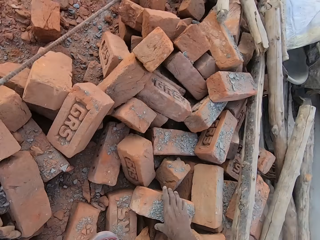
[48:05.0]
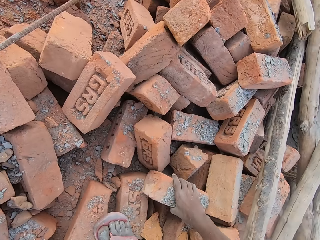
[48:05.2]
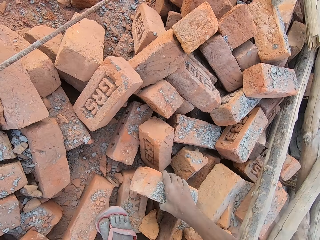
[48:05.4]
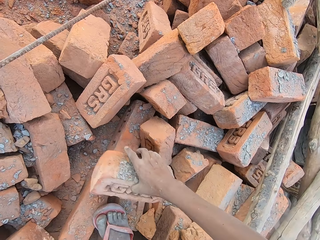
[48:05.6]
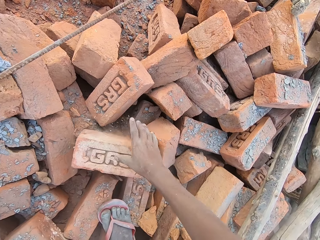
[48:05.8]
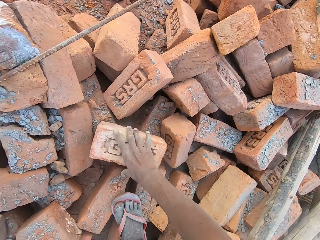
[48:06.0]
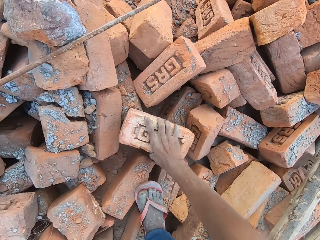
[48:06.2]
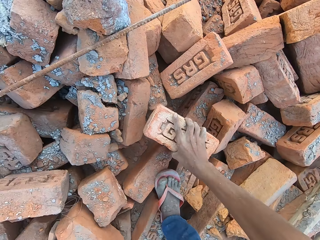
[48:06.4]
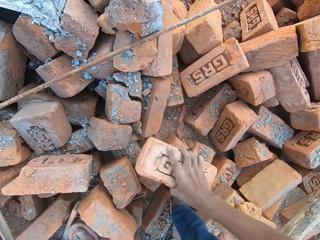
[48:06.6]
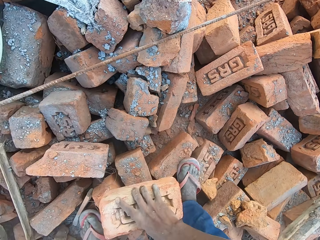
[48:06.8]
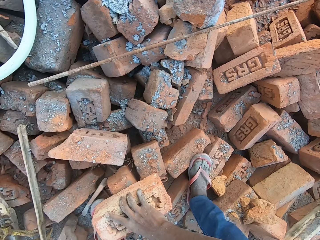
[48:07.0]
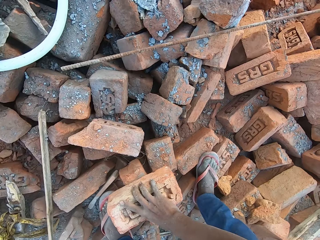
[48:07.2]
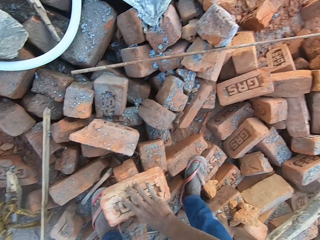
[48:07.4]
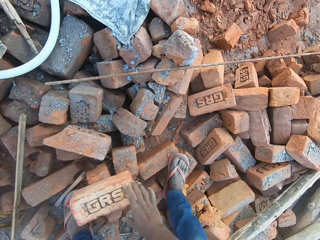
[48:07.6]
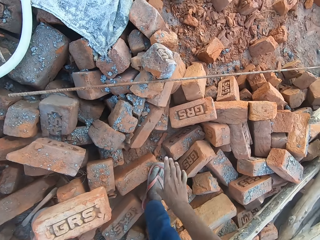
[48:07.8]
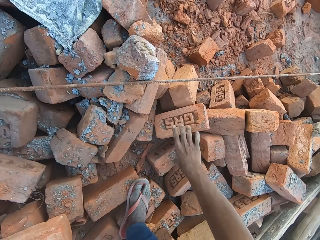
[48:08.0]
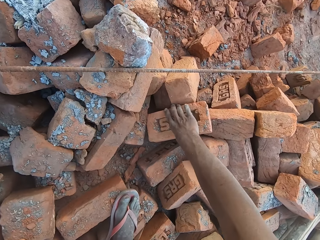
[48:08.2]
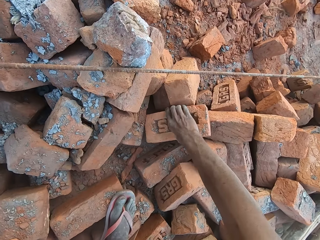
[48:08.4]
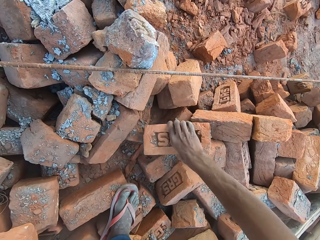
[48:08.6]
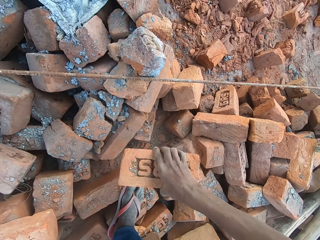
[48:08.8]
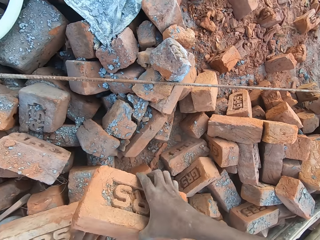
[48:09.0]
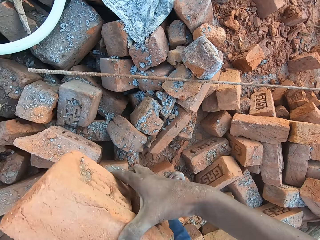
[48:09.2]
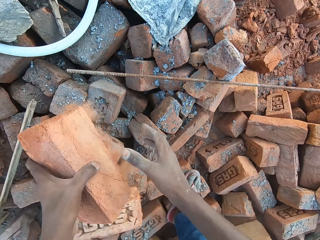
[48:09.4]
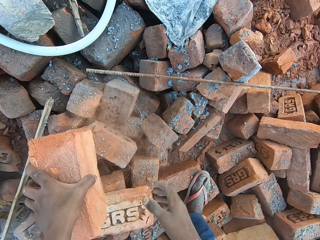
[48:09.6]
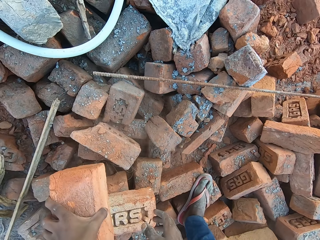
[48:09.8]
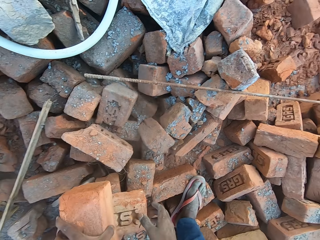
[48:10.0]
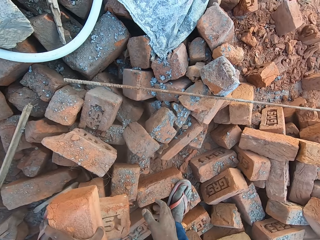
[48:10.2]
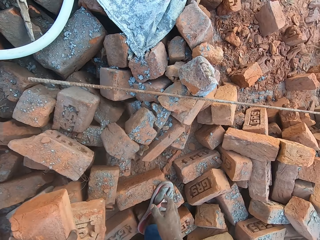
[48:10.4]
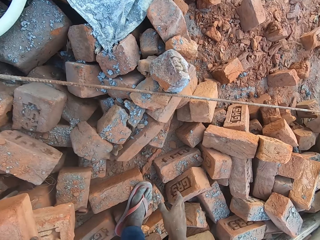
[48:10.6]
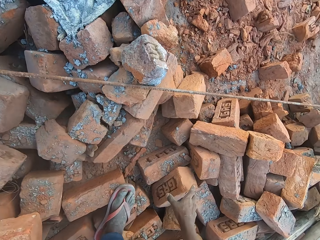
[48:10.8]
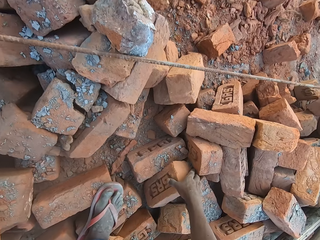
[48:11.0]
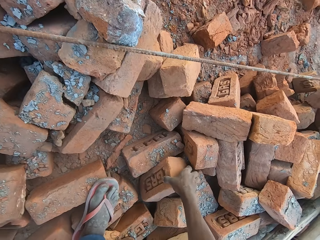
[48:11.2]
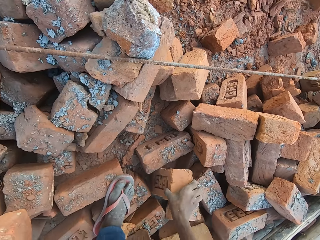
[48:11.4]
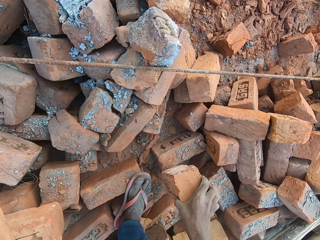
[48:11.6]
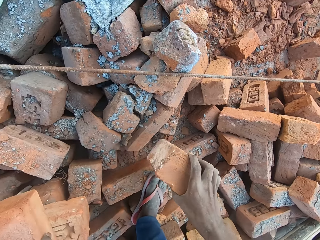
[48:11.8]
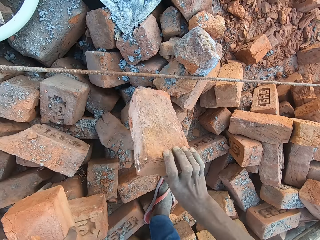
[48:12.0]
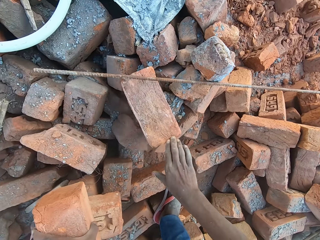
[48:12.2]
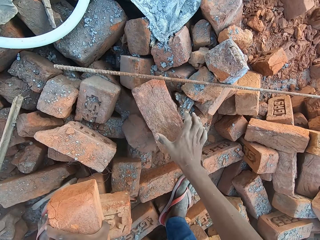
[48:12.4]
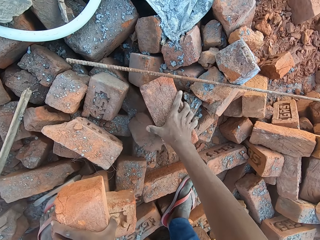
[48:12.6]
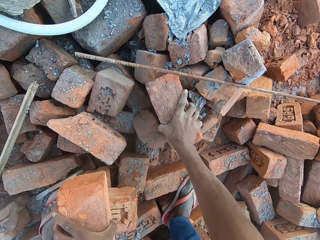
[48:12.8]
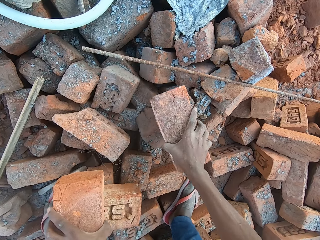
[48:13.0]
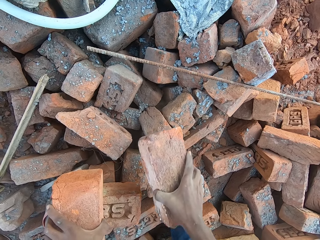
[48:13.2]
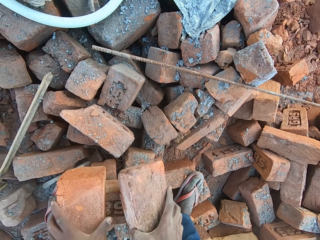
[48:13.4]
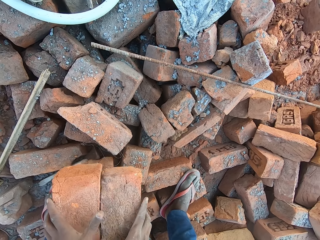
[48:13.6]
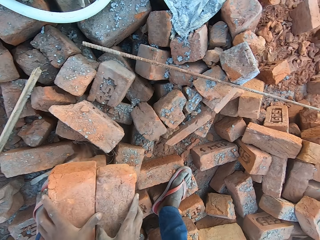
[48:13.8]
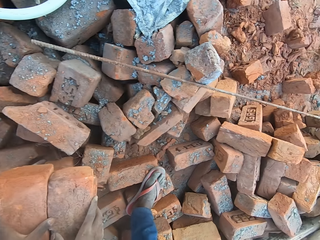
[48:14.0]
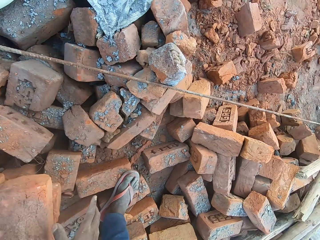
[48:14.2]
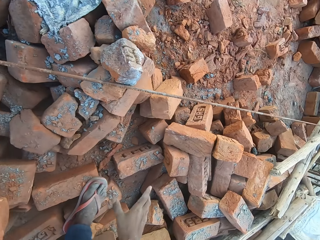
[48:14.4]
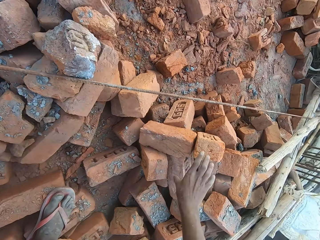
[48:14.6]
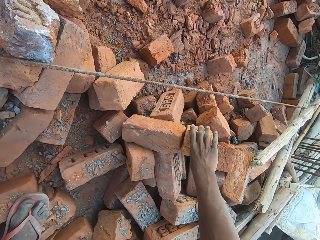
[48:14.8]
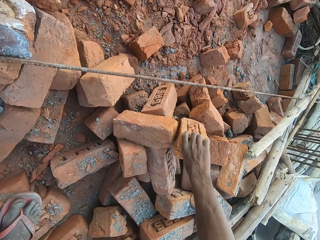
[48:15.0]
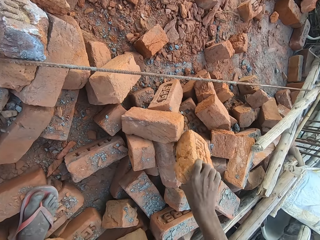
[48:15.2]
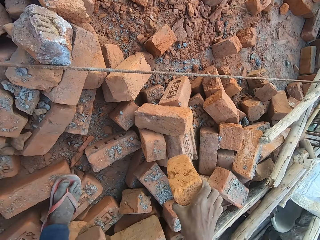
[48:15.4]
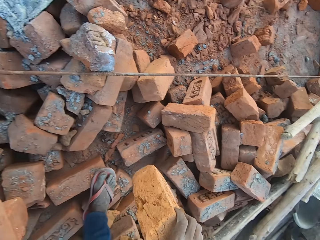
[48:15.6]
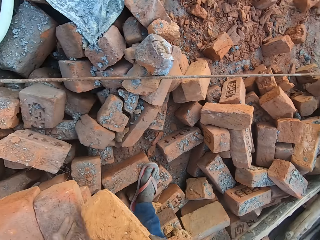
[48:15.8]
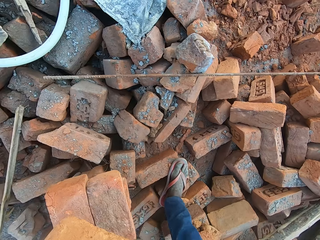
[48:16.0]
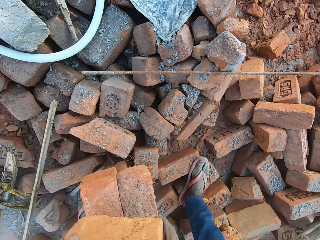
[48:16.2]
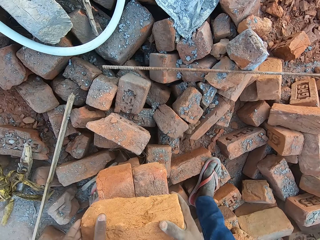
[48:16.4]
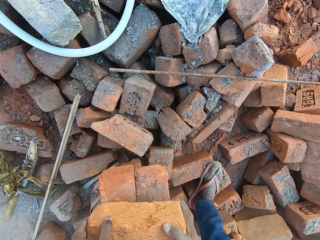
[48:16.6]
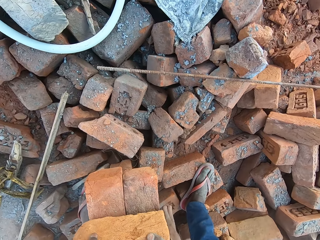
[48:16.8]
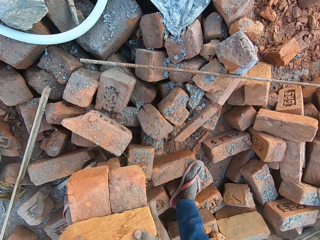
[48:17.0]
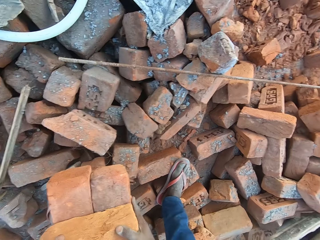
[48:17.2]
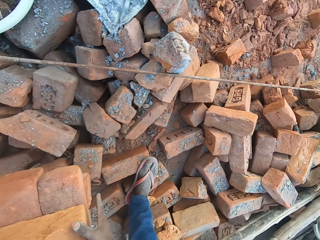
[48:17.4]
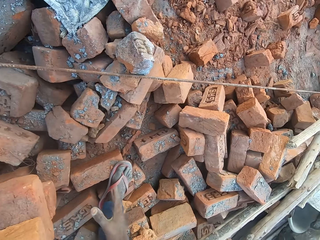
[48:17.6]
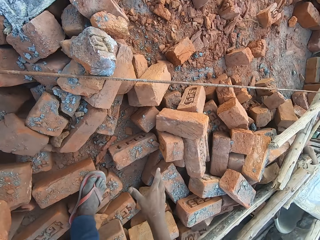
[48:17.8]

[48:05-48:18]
The camera wearer gathers some bricks on the floor with both hands. They pick the brick with the right hand and drop the brick on the floor. They pick the brick with the right hand and drop the brick on the floor. They pick the brick with the right hand and drop the brick on the floor. They pick the brick with the right hand and drop the brick on the floor. They pick the brick with the right hand and drop the brick on the floor.

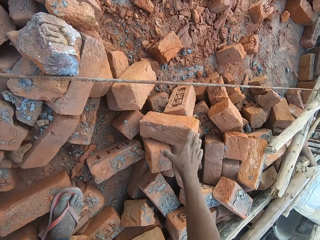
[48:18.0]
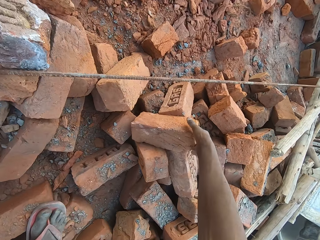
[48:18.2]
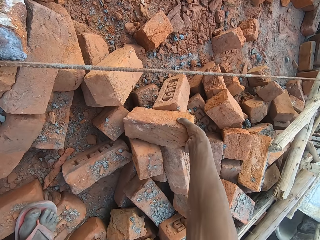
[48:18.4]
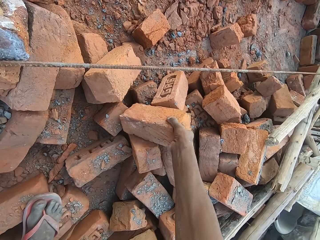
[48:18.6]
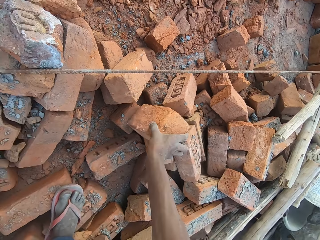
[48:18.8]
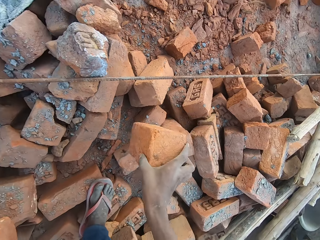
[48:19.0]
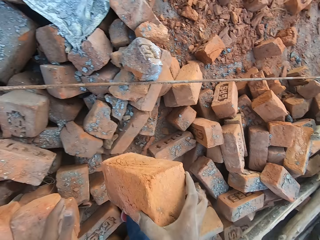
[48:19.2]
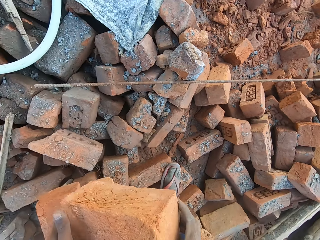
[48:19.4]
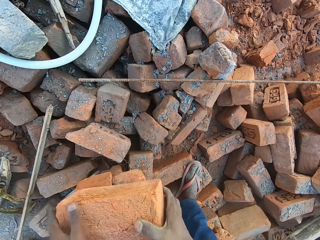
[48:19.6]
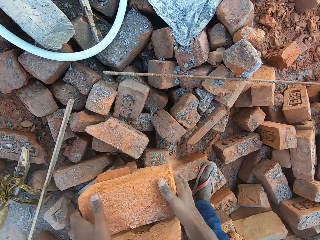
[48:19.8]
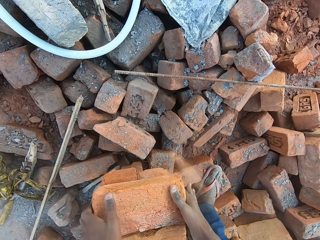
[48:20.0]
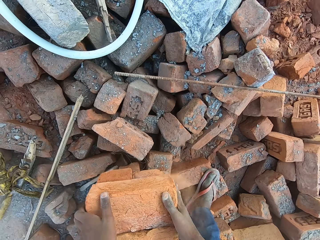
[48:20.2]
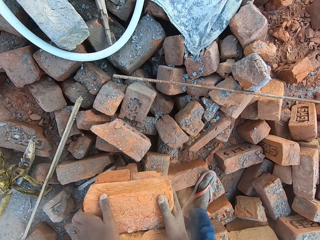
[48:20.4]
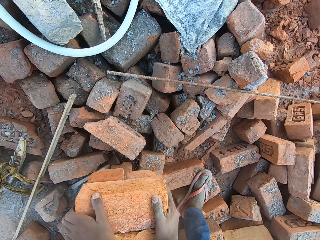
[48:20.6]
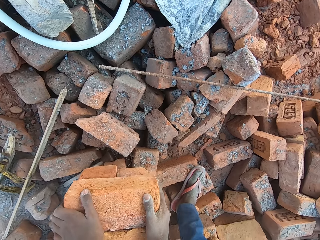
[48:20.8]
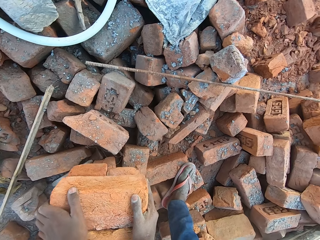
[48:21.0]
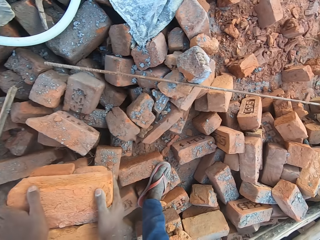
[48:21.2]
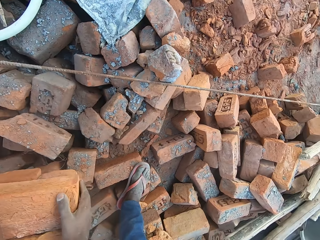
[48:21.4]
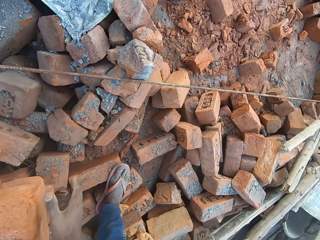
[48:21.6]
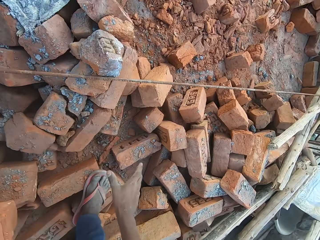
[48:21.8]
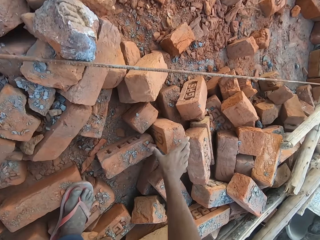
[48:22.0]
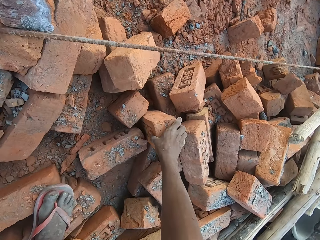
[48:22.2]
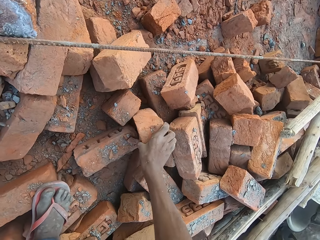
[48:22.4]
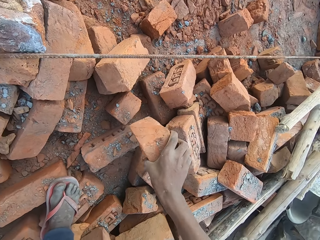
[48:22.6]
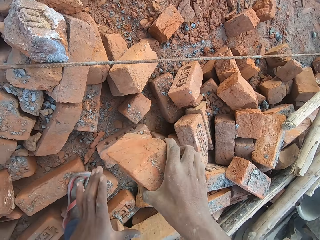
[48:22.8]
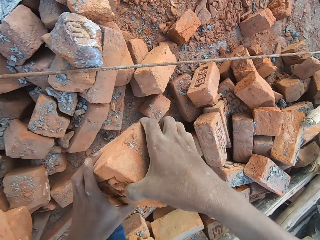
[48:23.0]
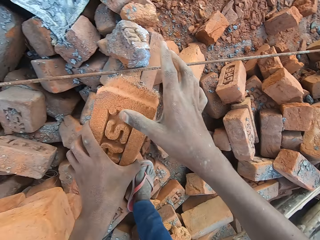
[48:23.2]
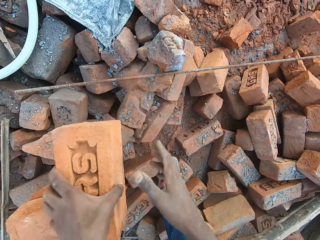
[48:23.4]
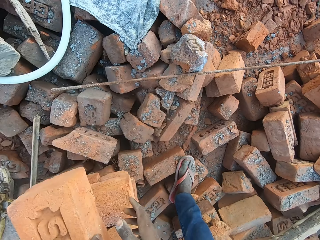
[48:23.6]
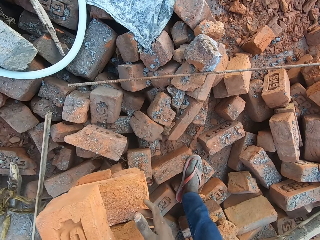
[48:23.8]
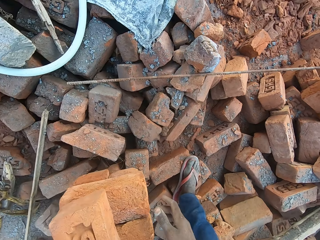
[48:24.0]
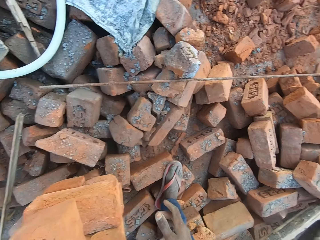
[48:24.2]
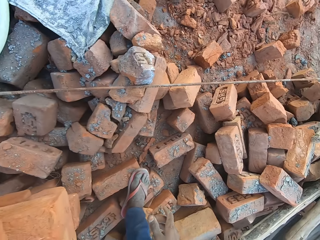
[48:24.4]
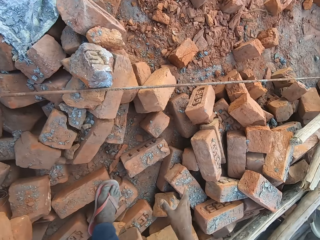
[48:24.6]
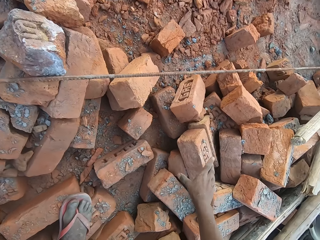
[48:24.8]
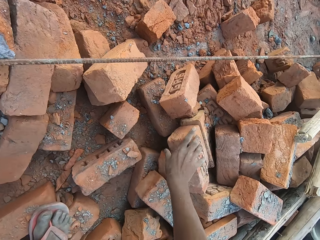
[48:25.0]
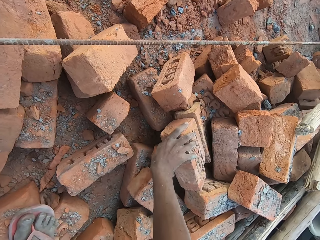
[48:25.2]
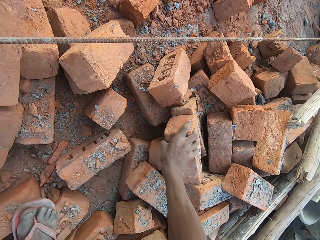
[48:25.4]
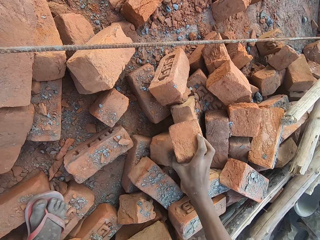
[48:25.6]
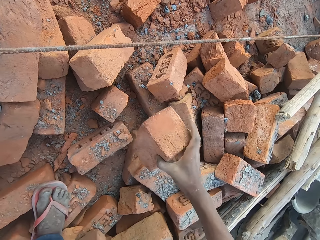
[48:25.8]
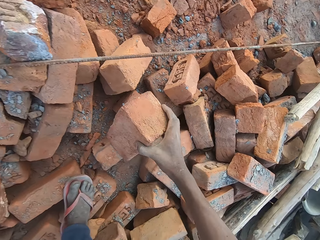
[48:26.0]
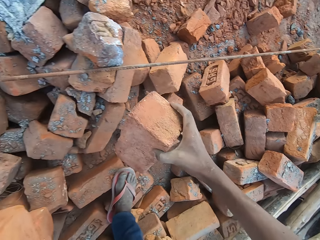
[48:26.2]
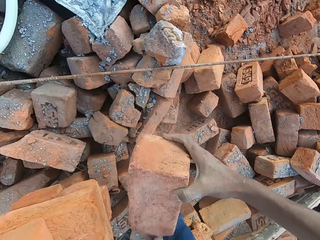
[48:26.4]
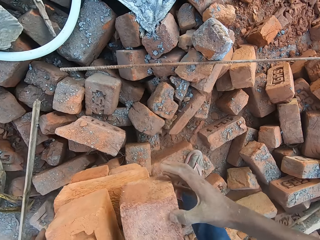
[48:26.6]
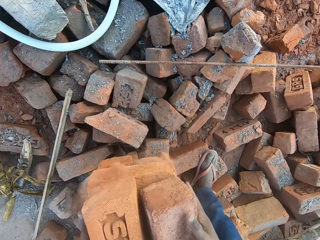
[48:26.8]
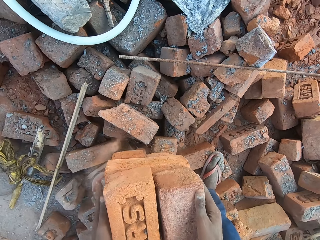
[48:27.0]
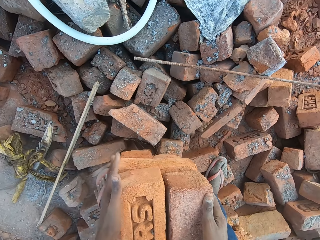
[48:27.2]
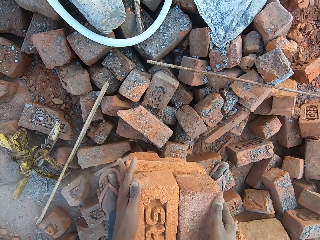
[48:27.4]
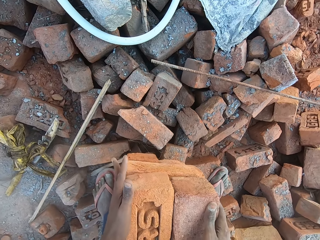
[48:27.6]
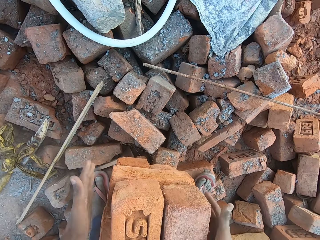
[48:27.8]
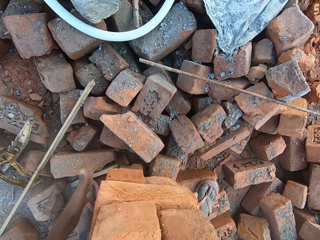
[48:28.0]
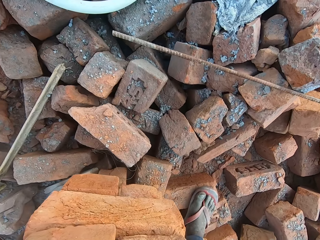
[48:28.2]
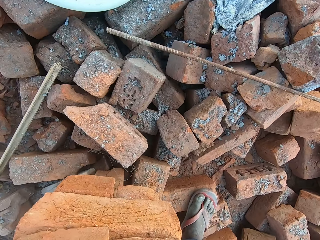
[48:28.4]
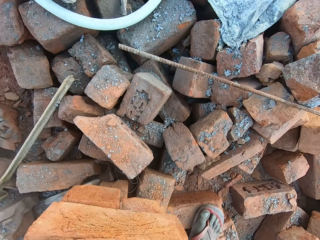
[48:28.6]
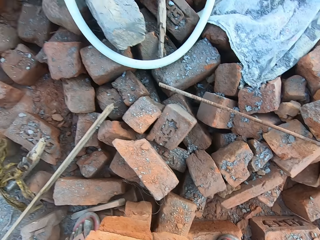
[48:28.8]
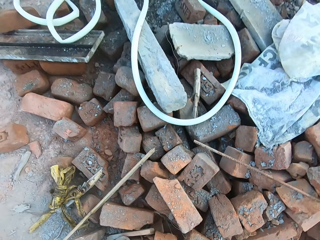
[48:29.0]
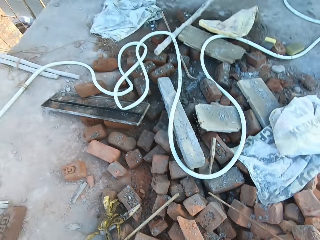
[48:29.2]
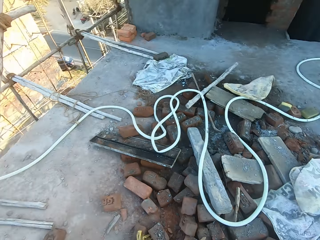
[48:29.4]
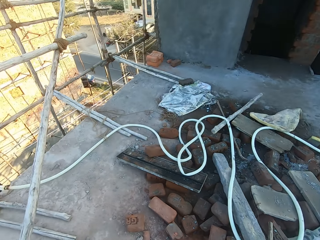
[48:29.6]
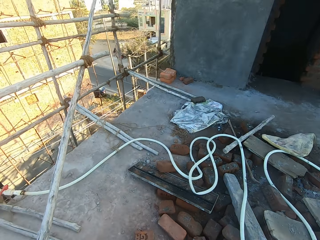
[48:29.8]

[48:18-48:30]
The camera wearer picks the brick with the right hand and drops the brick on the floor. They pick the brick with the right hand and drop the brick on the floor. They pick the brick with the right hand and drop the brick on the floor. They pick the bricks from the floor with both hands. They carry the bricks. They walk in the site.
